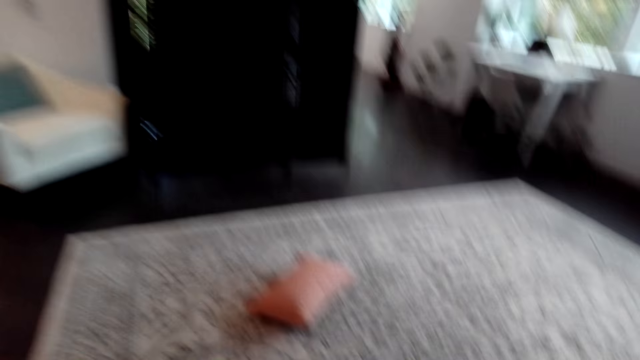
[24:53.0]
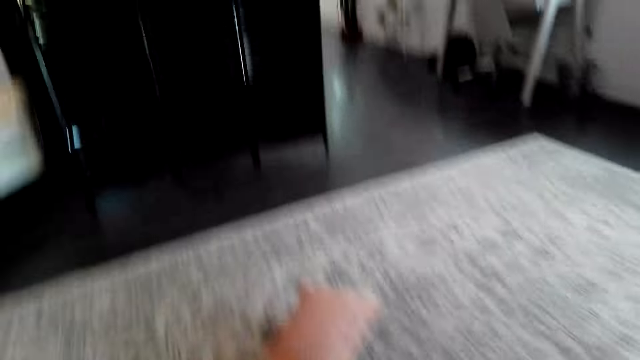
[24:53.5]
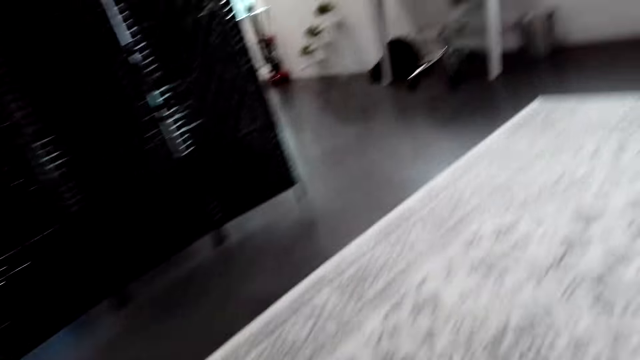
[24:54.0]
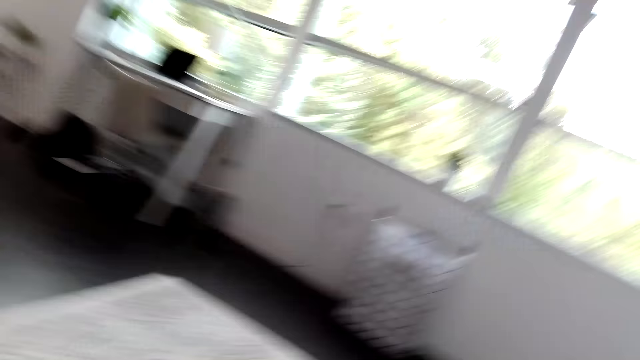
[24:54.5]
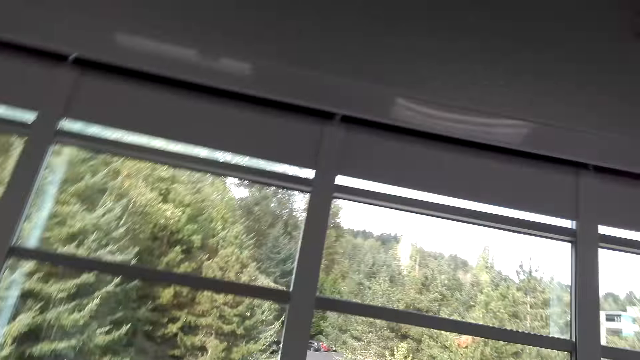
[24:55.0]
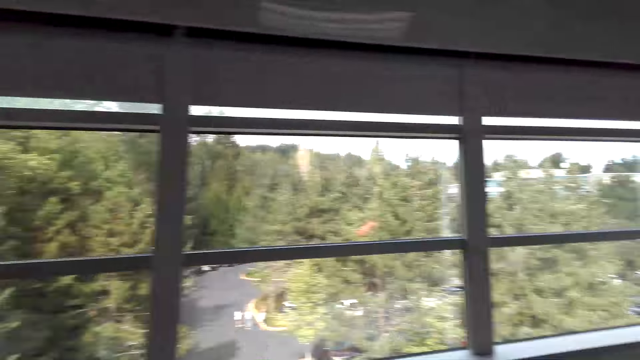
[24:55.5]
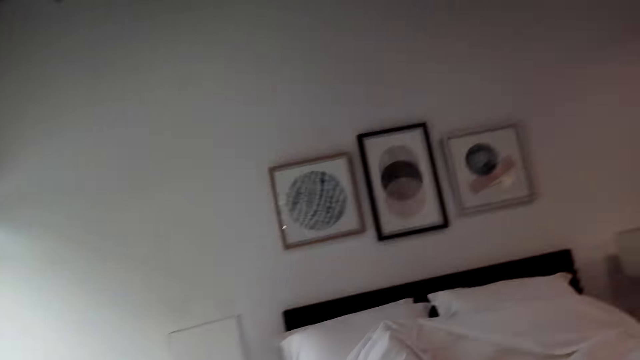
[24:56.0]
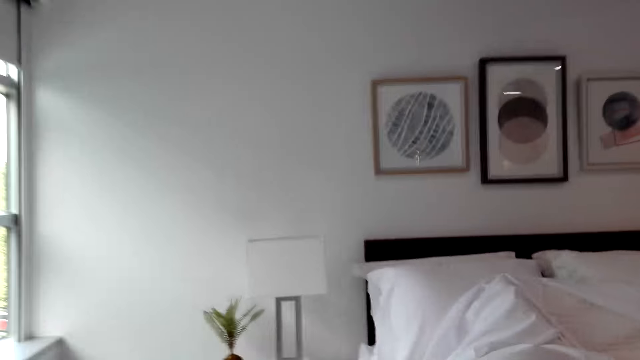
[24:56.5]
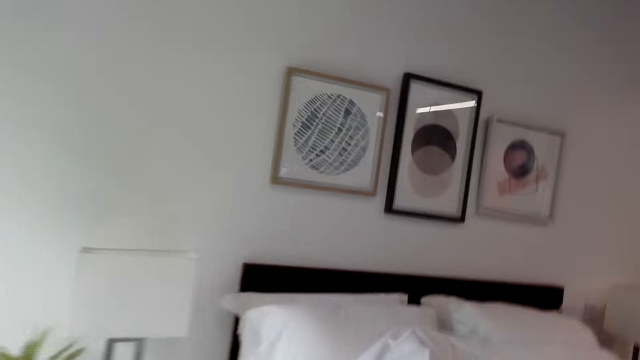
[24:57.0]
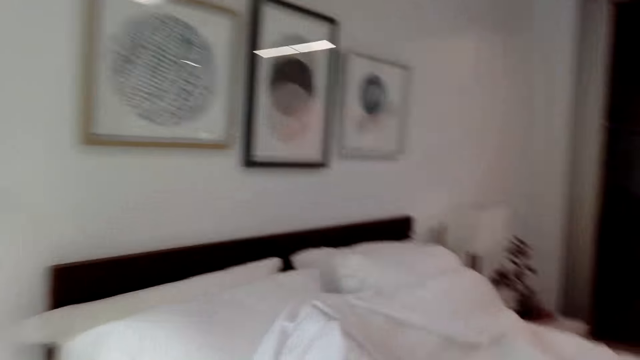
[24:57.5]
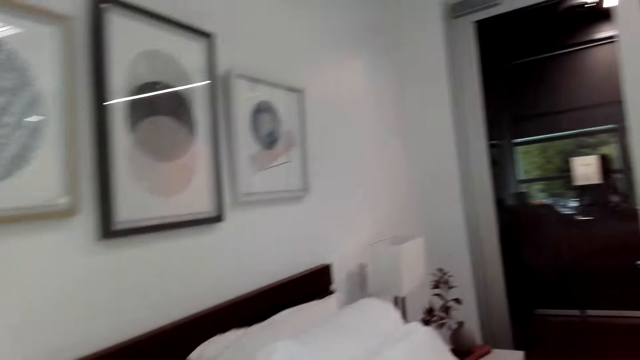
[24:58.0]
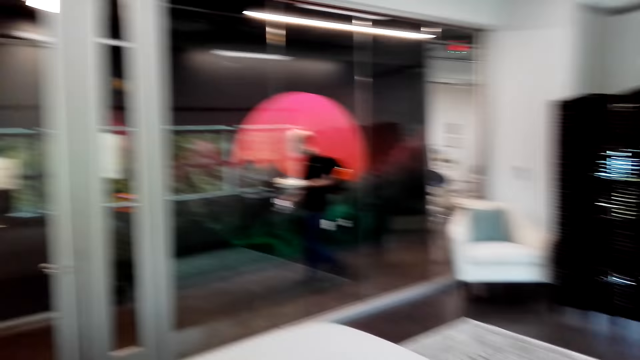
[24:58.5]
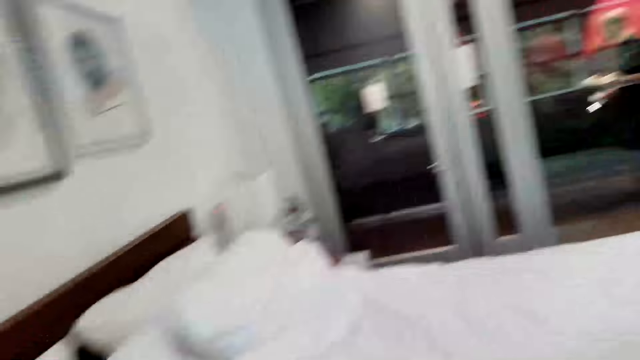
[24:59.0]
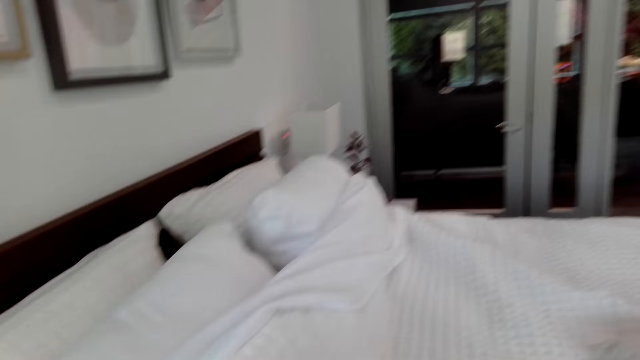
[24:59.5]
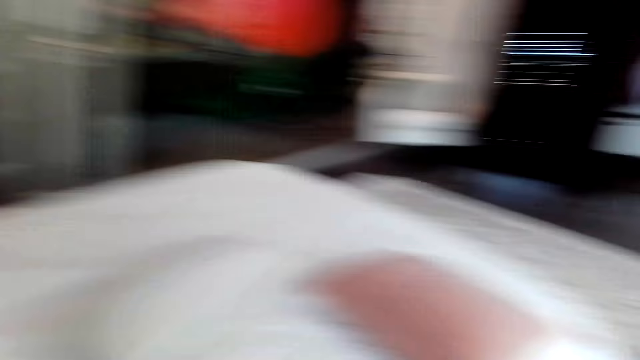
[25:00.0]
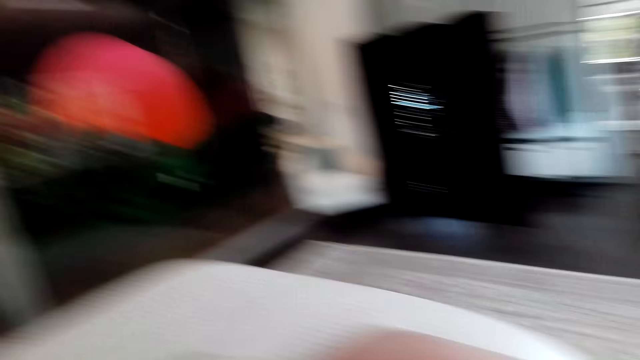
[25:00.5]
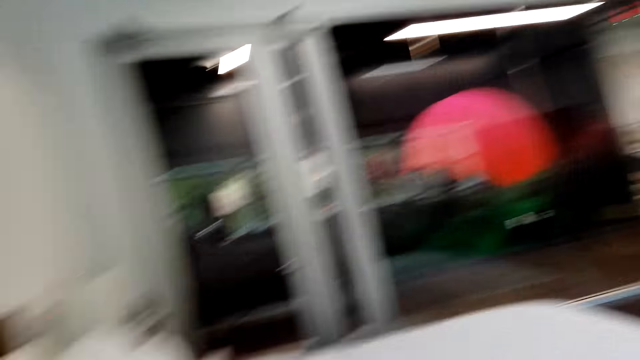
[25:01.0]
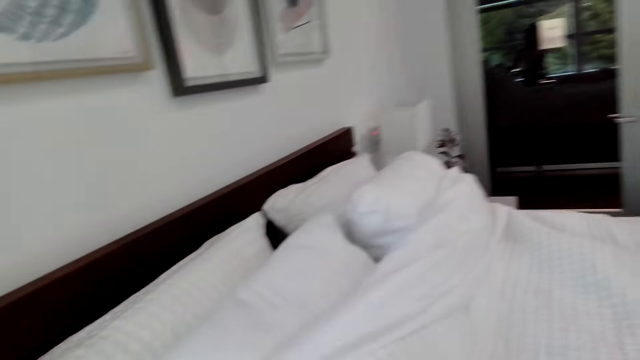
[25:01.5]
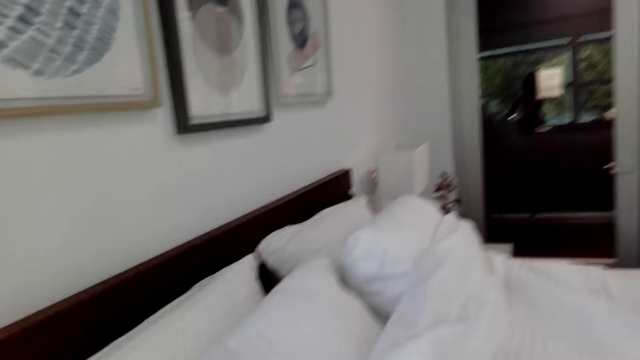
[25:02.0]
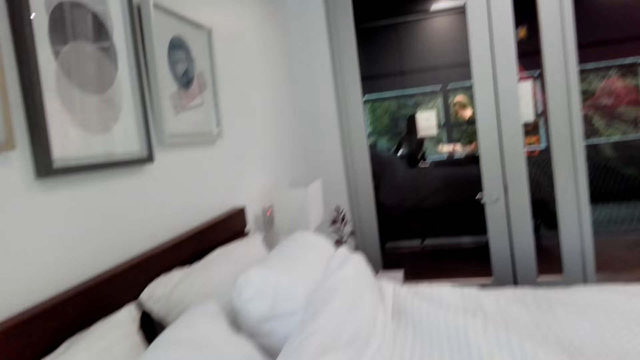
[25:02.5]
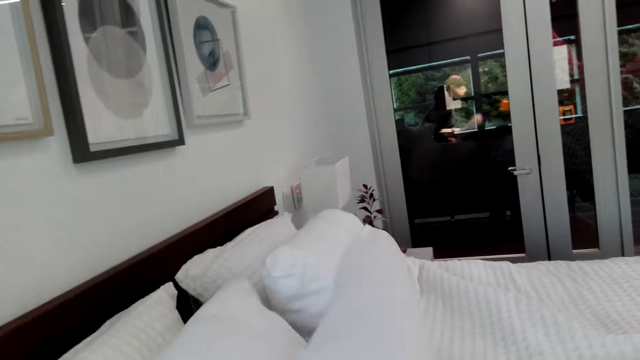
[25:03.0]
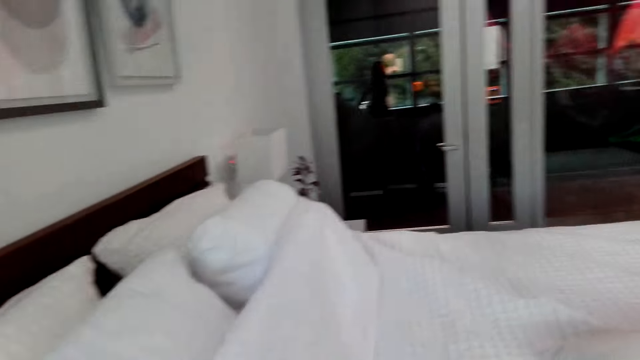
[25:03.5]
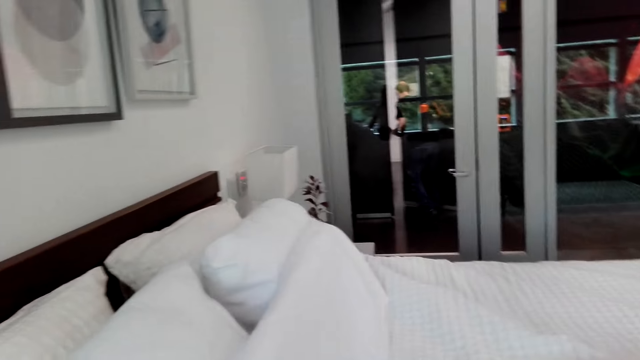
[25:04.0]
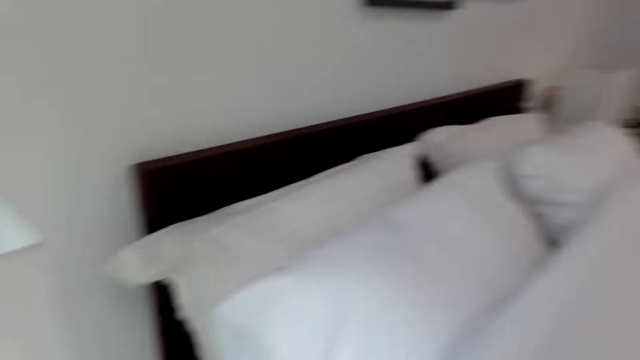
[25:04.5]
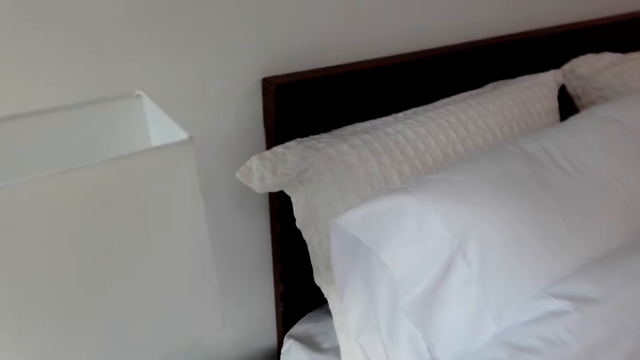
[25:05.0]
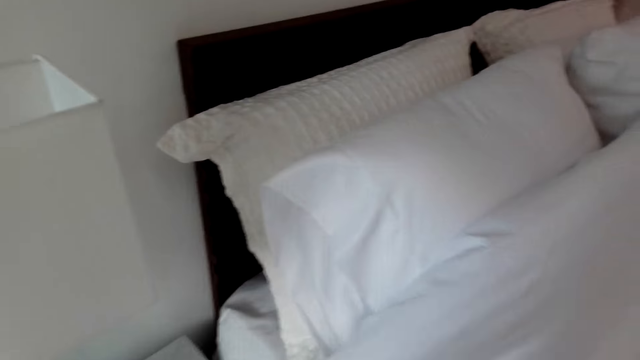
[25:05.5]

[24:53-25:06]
The camera wearer looks around the house. They pick up the pillow on the ground. A man converses with the camera wearer. The camera wearer puts the pillow on the bed. The man converses with the camera wearer. The camera wearer makes the bed. They converse with the man. They make the bed.

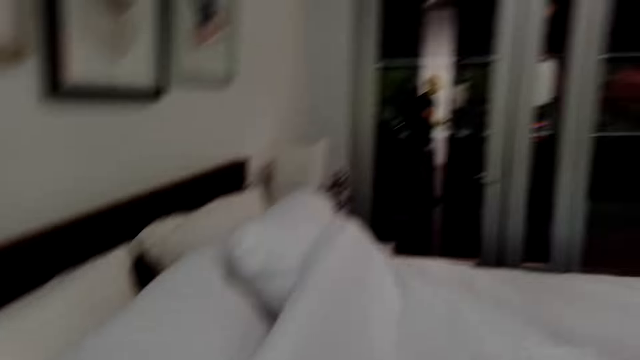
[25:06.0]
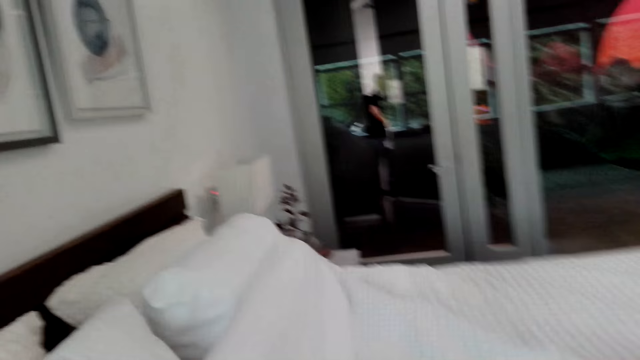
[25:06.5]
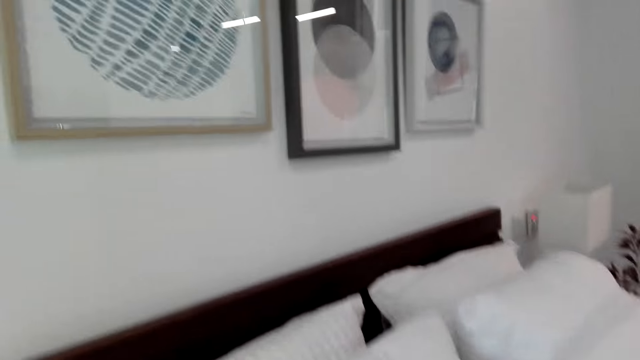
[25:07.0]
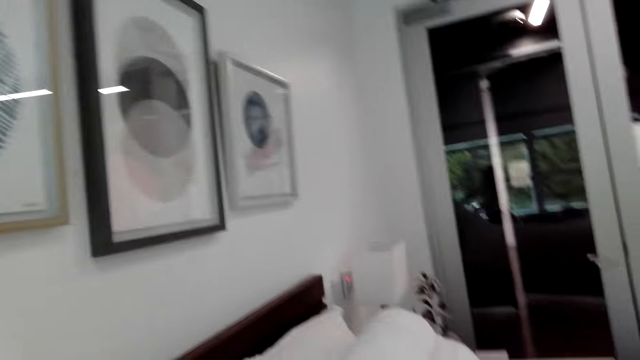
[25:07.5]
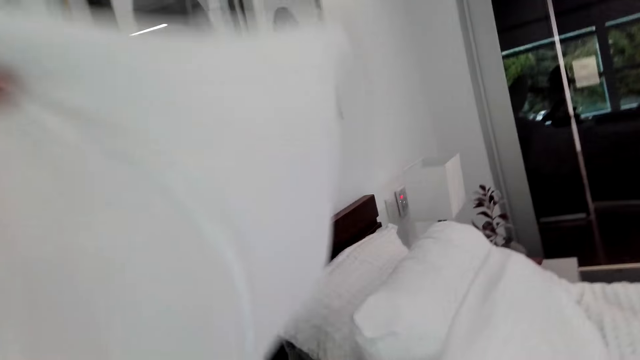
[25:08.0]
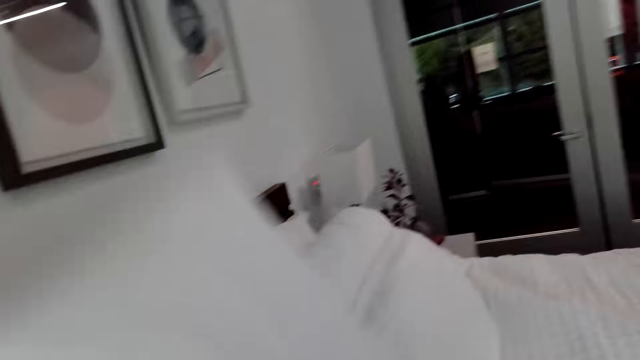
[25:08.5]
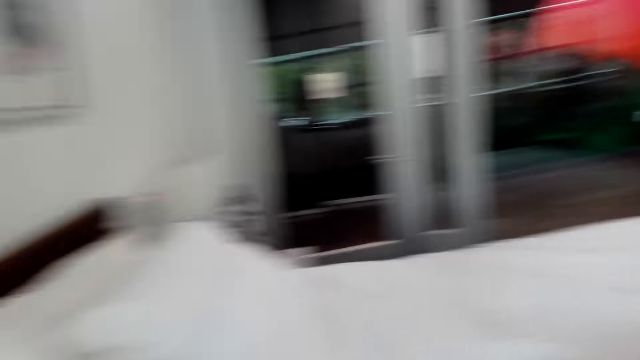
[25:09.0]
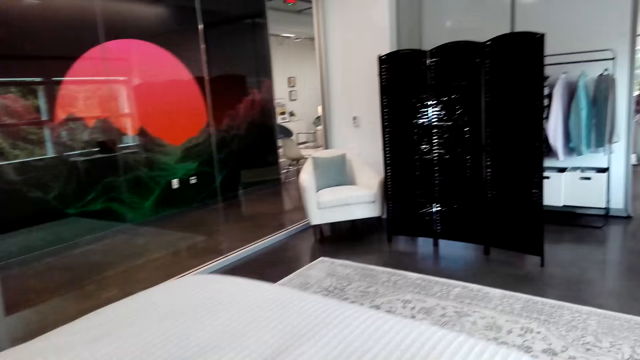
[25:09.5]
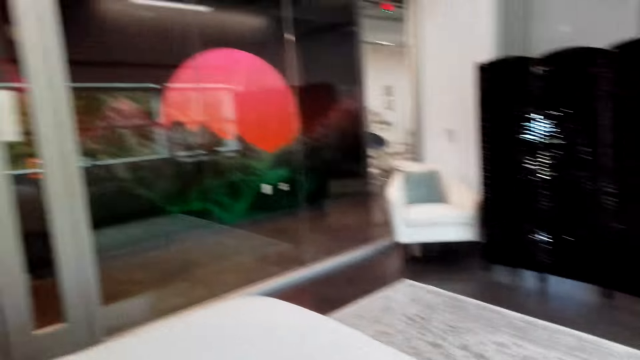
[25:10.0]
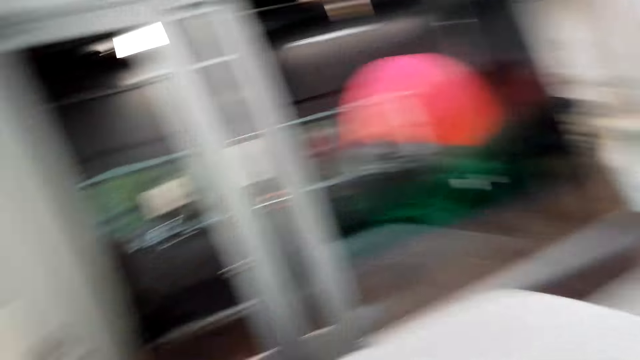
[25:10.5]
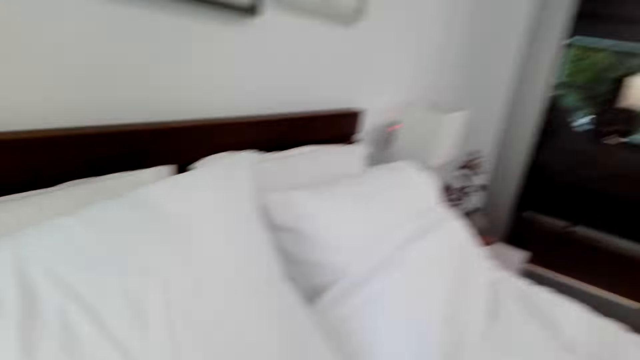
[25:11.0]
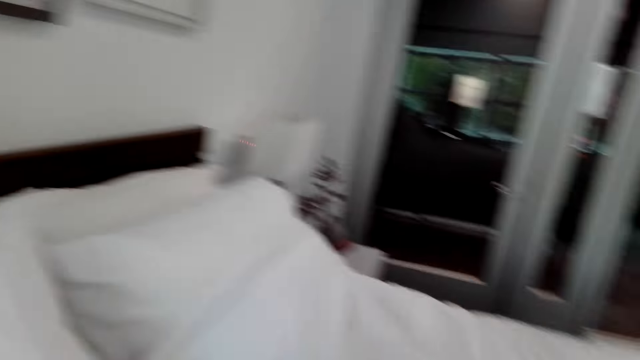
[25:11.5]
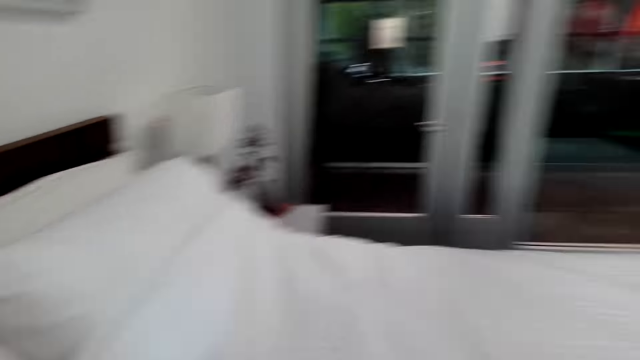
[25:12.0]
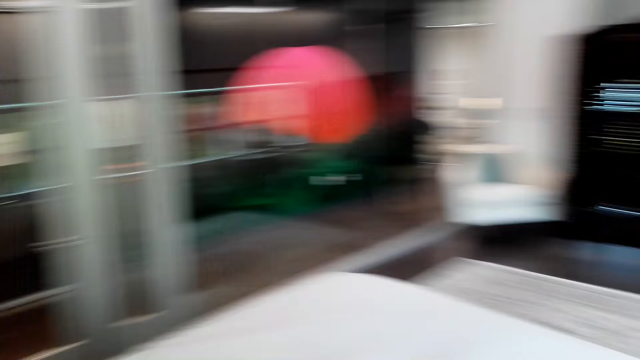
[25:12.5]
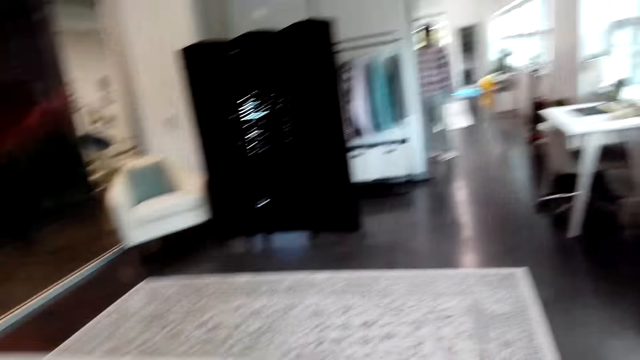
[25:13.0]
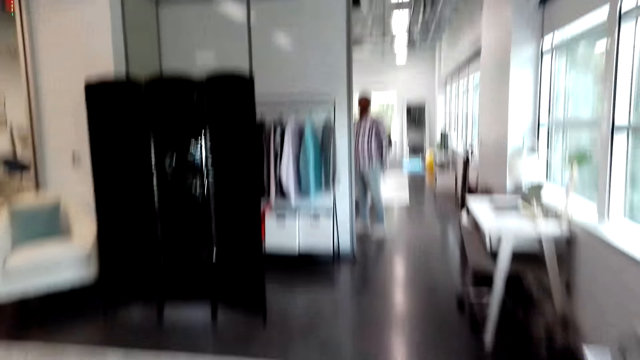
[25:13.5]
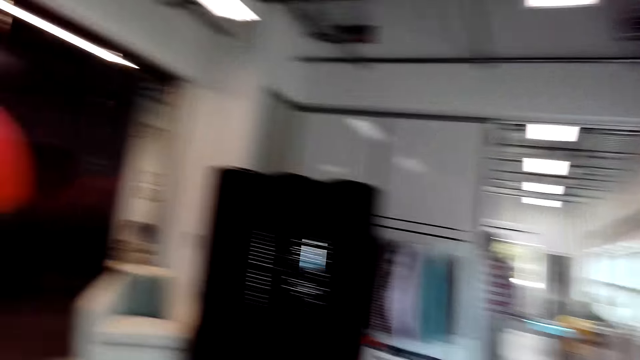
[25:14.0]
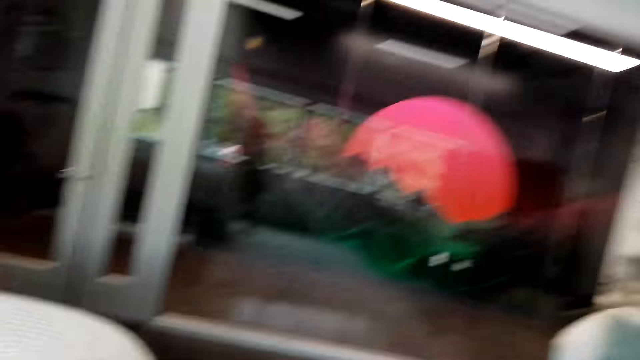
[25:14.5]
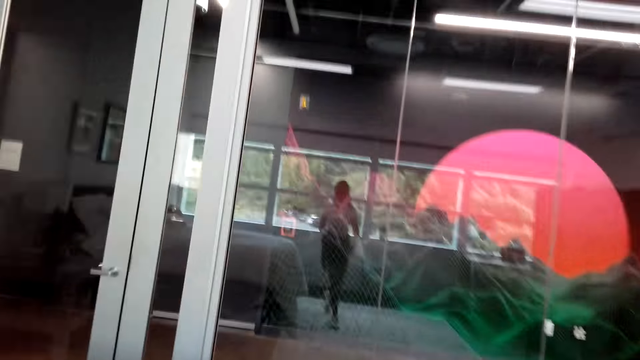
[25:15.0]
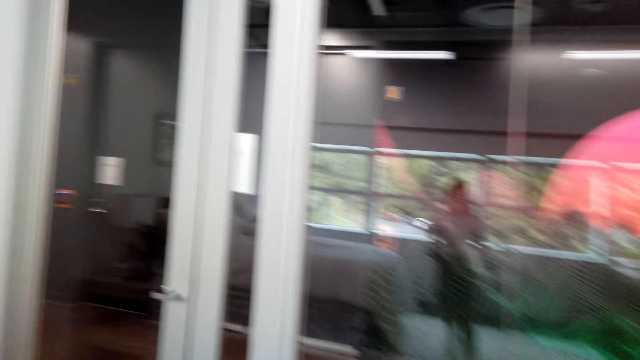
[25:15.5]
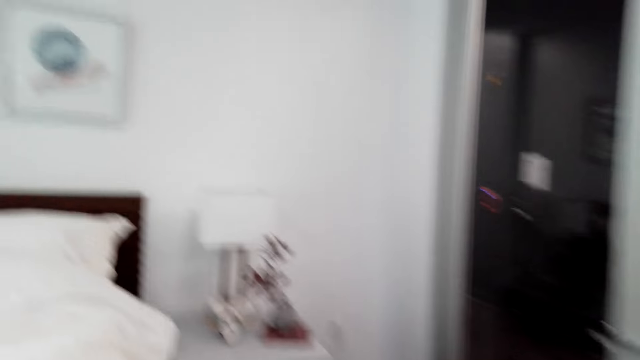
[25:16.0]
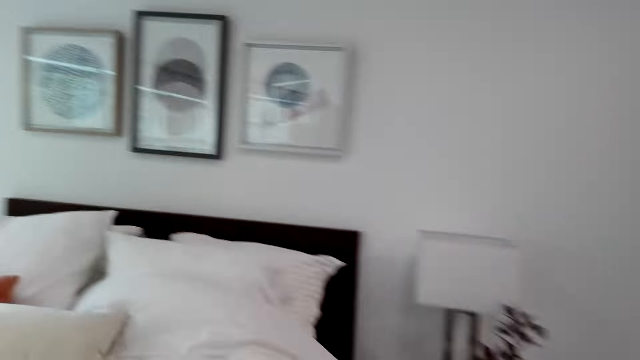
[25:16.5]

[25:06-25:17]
A man converses with the camera wearer. The camera wearer places a pillow on the bed. They look around the room. They converse with the man. The man converses with the camera wearer. The camera wearer walks around the house.
